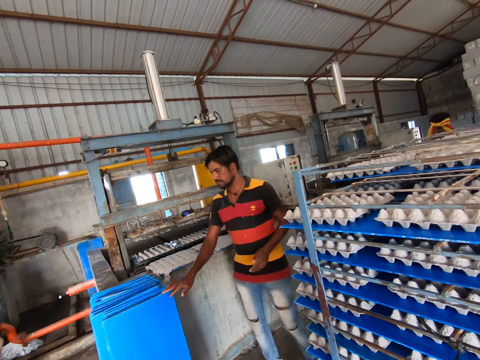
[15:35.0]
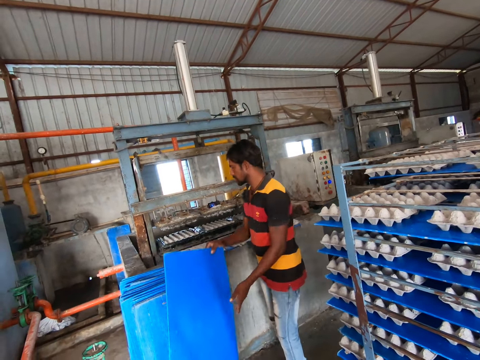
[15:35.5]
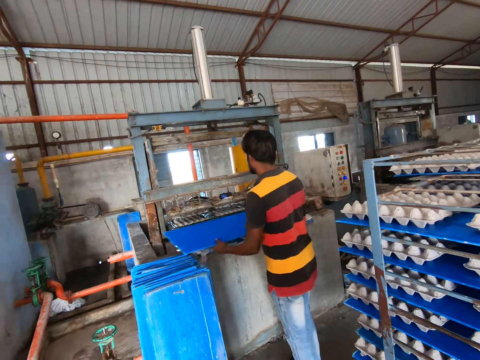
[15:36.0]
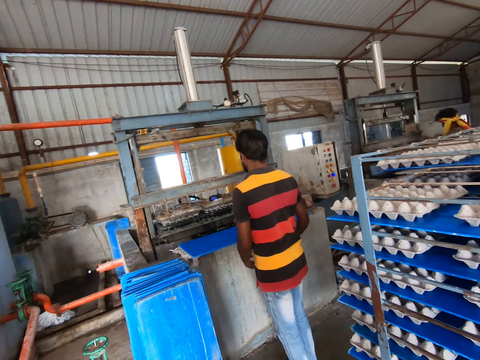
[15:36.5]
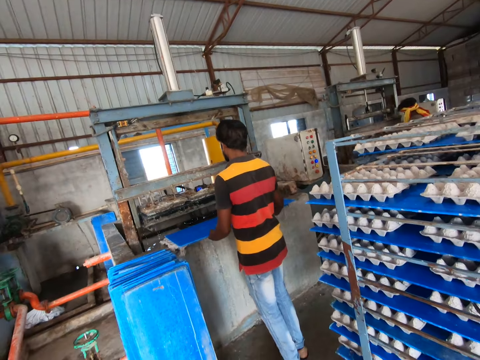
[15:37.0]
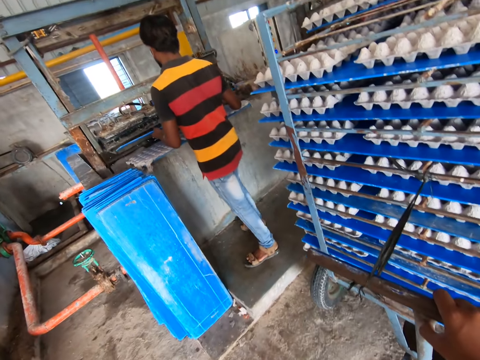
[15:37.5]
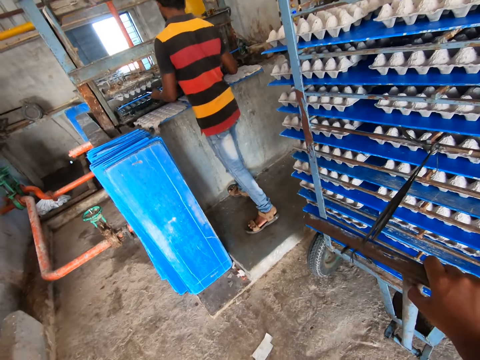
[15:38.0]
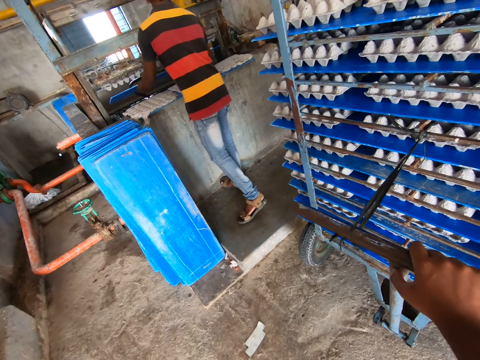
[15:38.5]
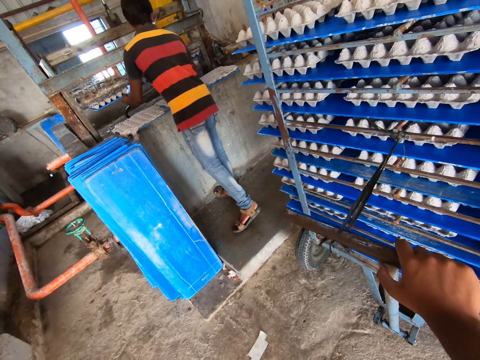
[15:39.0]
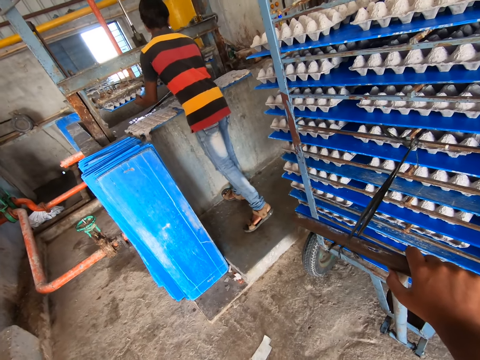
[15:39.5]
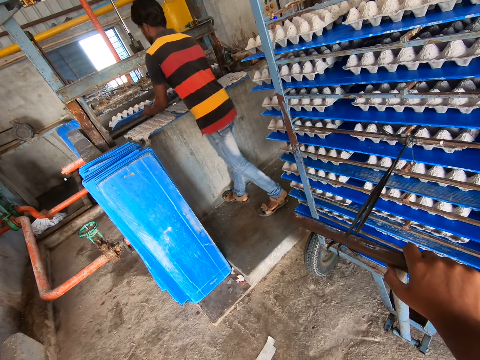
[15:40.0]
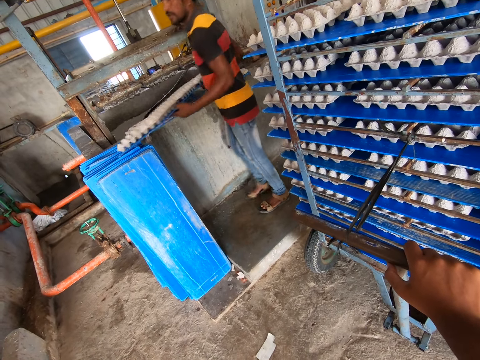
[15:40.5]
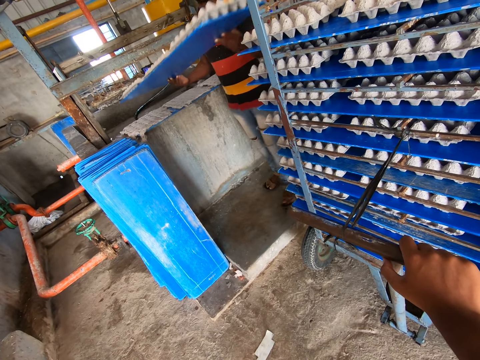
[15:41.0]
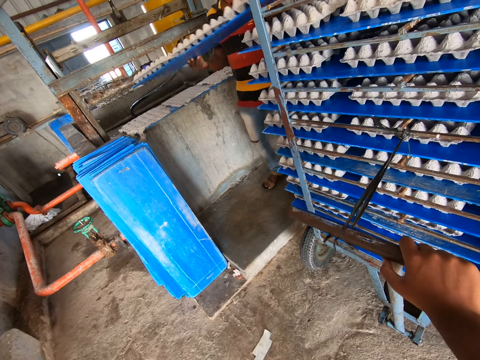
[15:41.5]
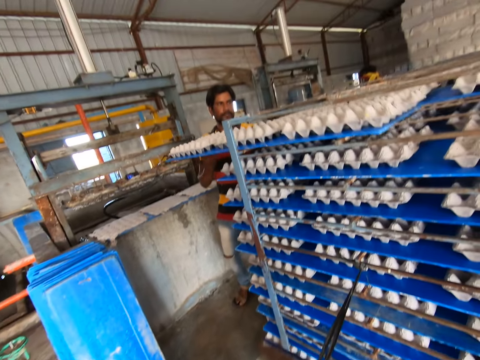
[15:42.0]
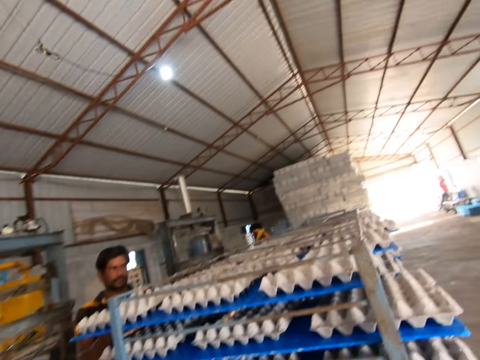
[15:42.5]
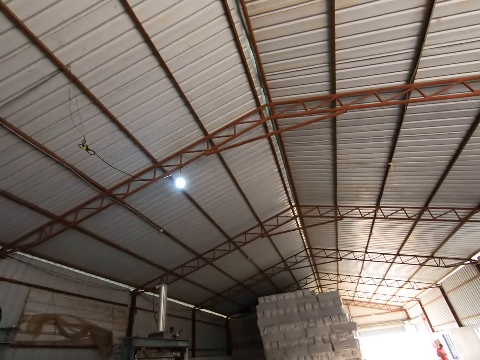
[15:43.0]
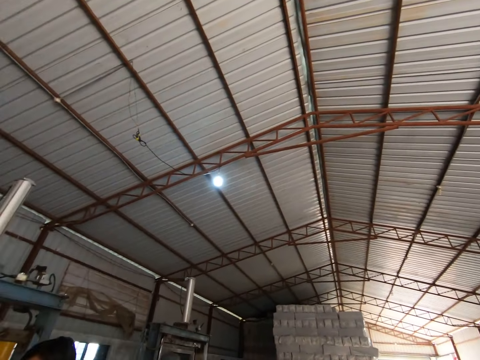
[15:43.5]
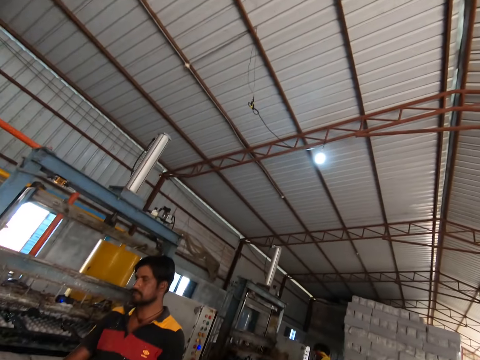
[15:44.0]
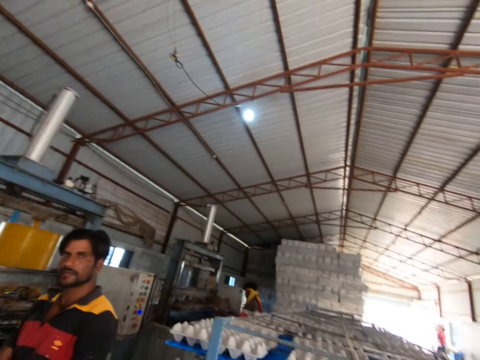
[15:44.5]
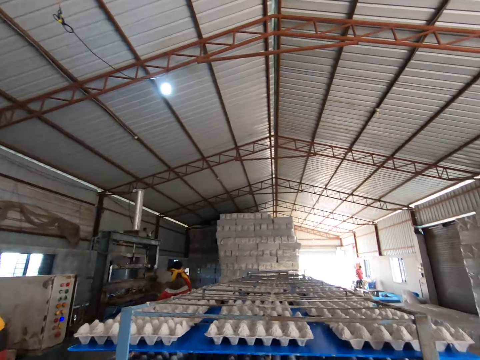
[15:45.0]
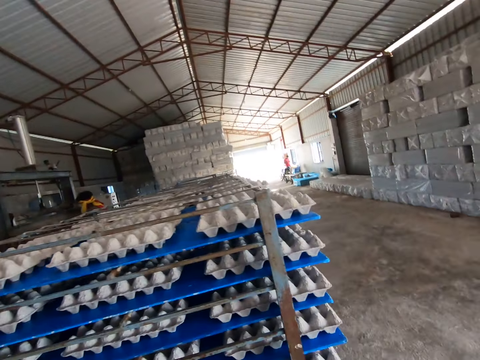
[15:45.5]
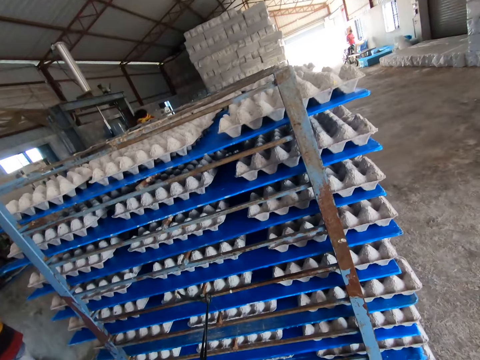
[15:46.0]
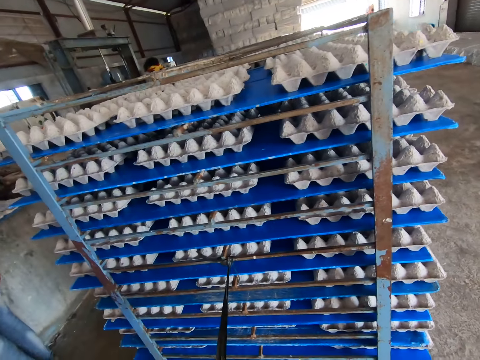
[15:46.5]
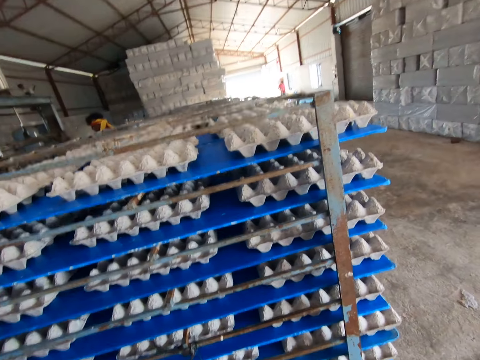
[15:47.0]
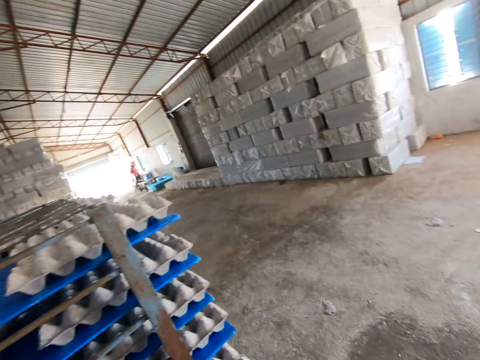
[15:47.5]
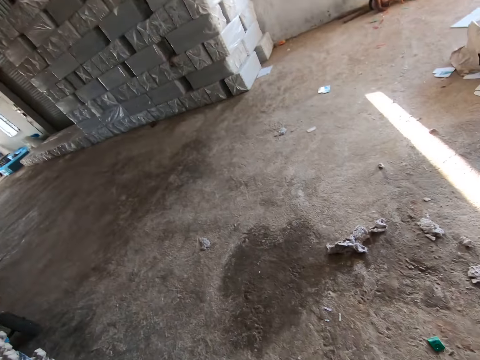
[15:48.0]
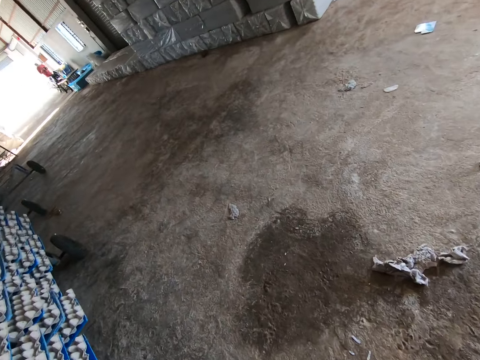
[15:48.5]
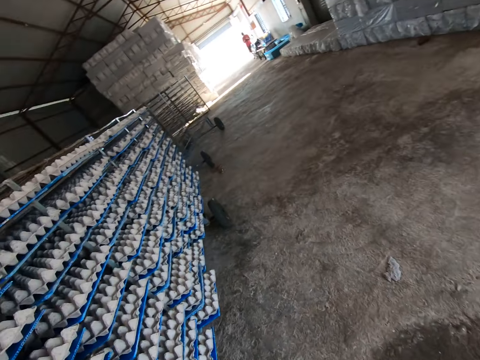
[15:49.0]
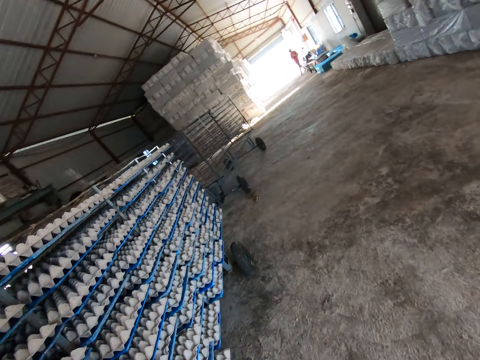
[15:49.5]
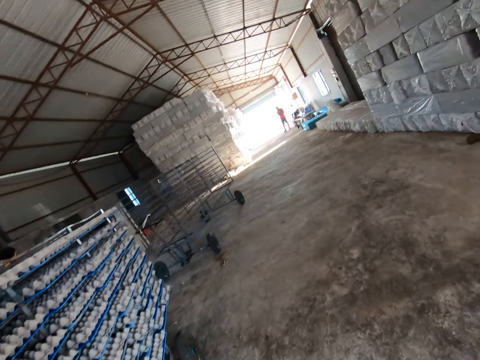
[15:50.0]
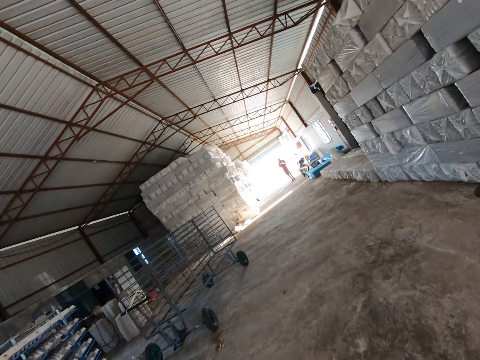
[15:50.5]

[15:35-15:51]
The man picks a tray from the ground with his right hand. The man holds the tray with both hands. The camera wearer holds the rack's handle with his right hand. The man puts the tray under the crate moulding machine with both hands. The man puts the tray on the rack with both hands. The camera wearer converses with the man. He walks around the factory and pulls the rack out of the warehouse with both hands.

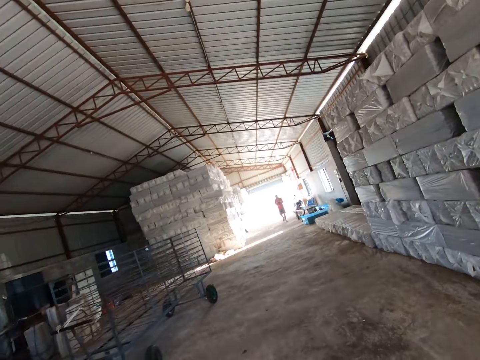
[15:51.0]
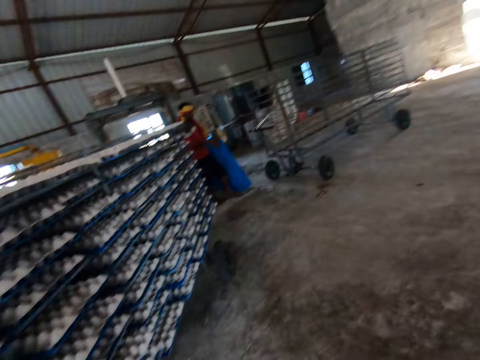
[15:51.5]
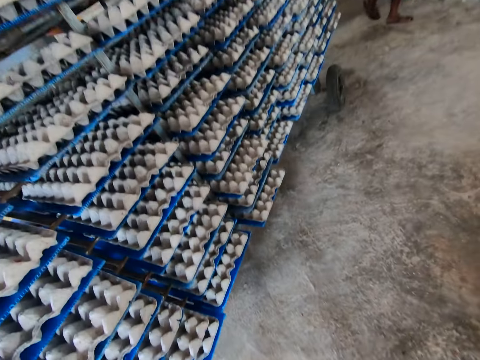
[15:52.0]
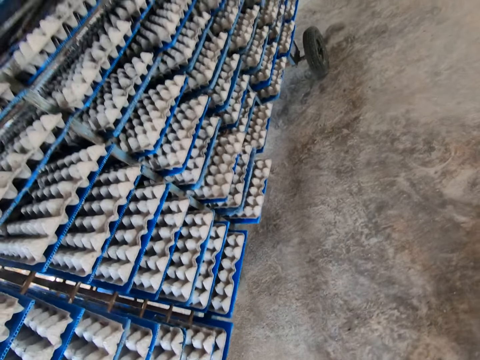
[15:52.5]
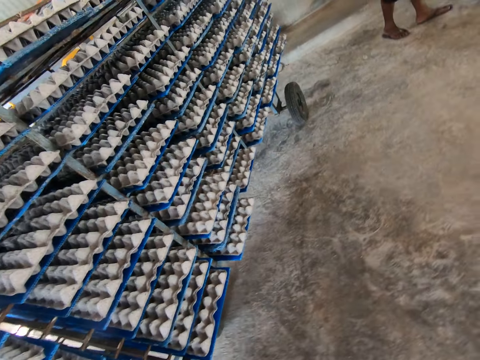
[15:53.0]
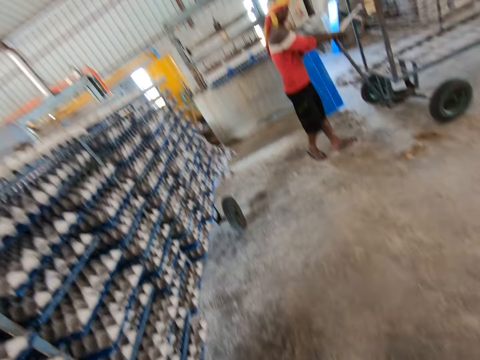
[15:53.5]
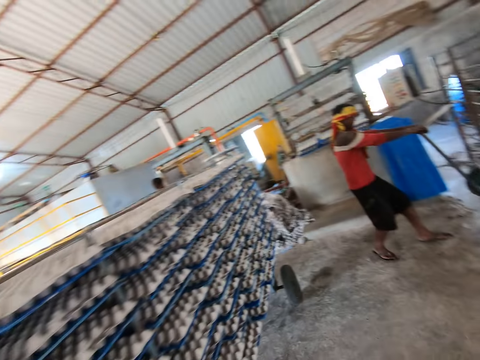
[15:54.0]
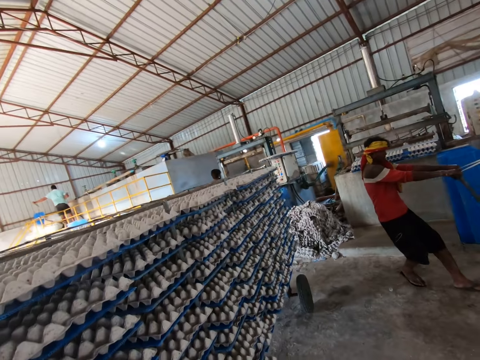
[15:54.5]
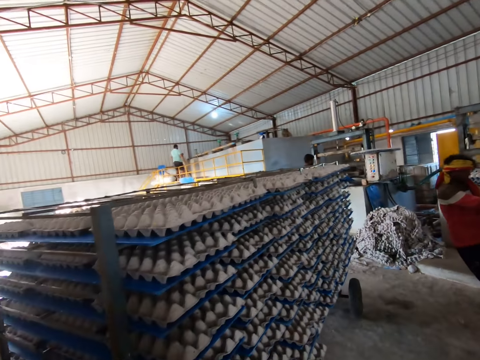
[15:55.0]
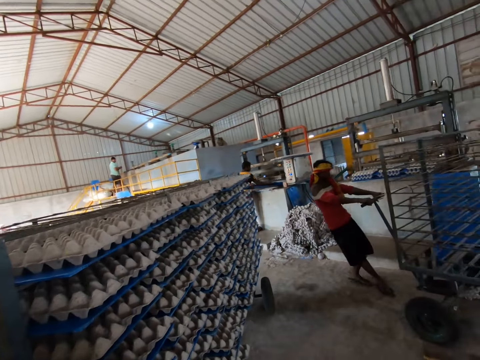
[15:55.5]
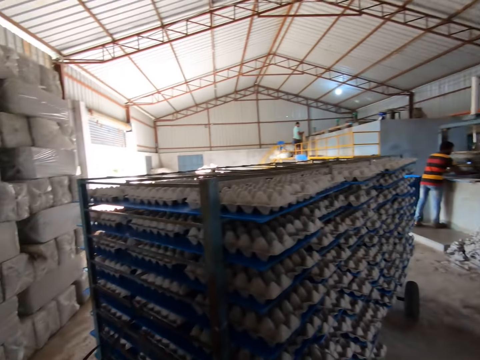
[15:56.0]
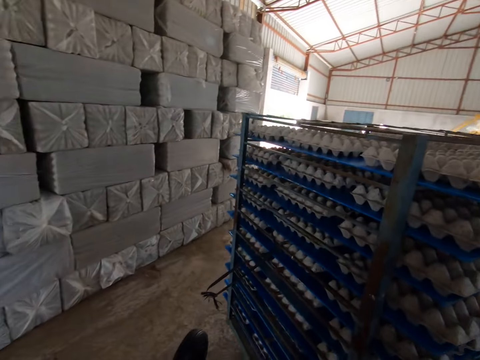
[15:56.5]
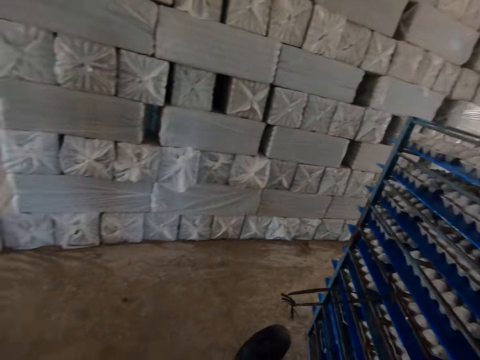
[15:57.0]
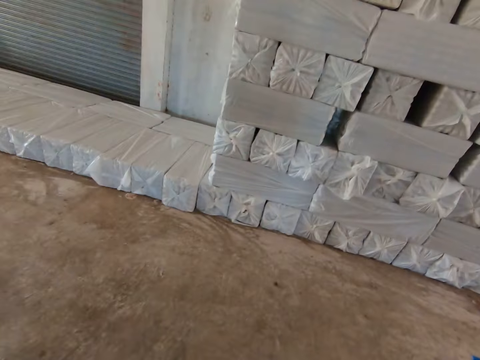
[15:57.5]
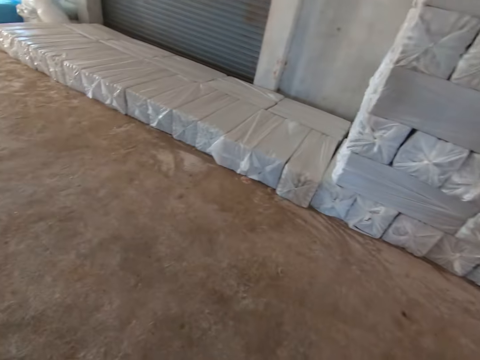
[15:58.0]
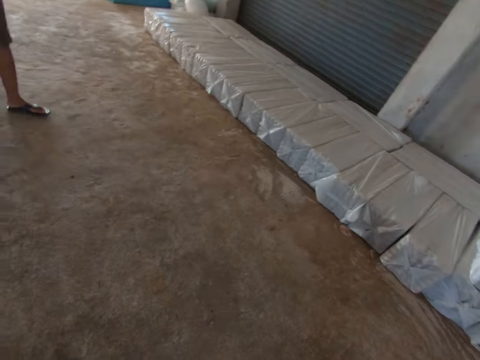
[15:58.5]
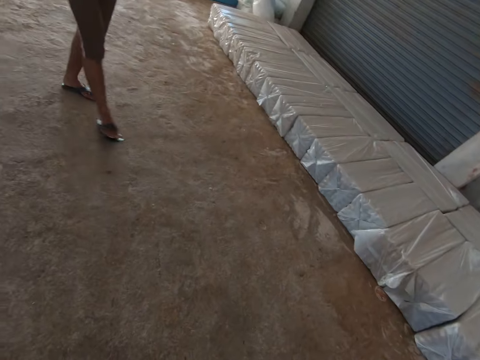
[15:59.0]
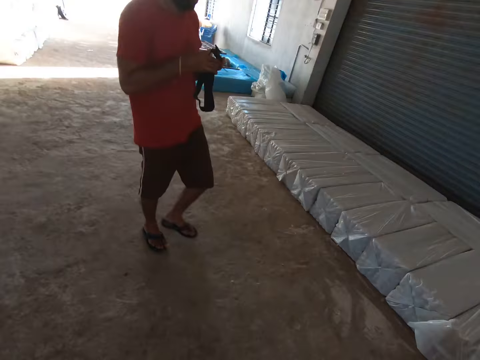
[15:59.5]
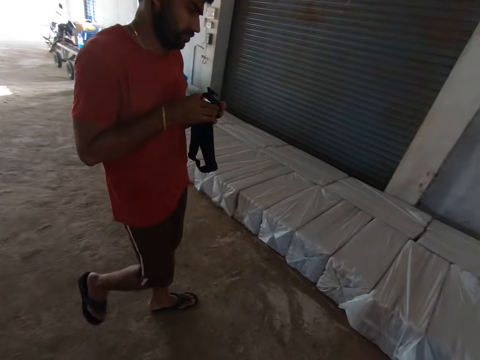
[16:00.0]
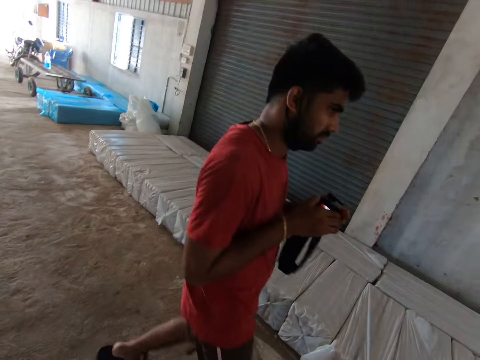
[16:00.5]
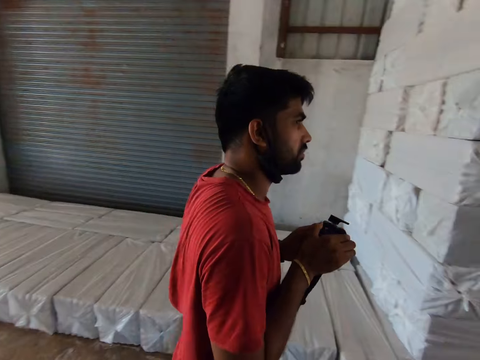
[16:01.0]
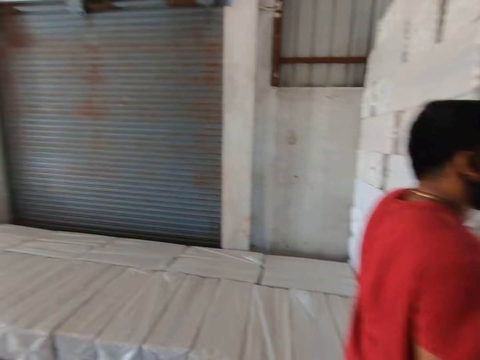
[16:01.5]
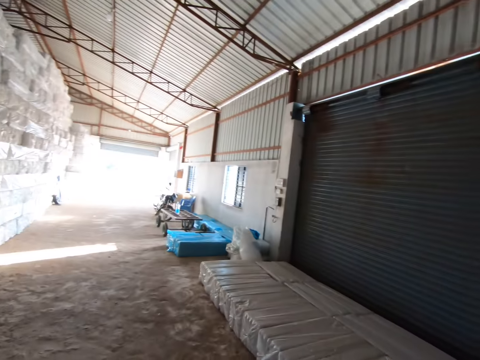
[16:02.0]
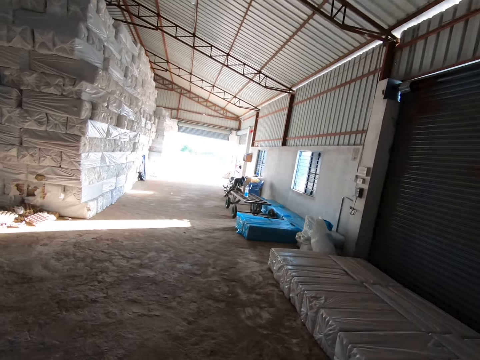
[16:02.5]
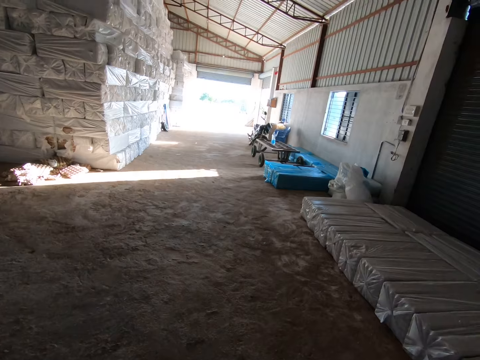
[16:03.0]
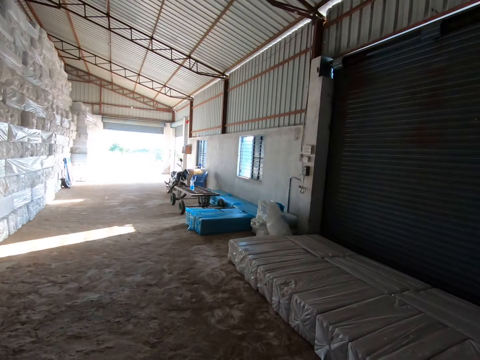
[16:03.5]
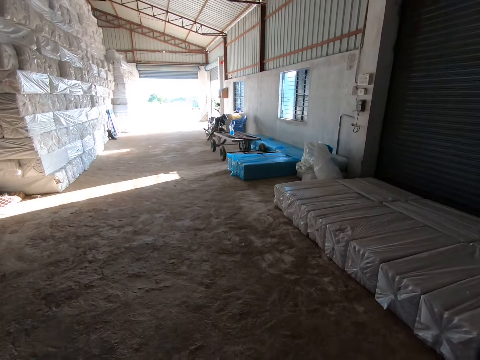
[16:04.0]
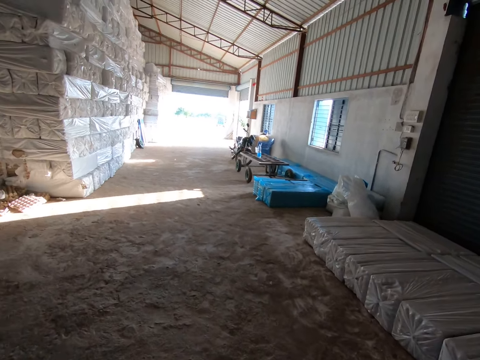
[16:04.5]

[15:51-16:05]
The camera wearer pulls the cart inside the factory. A man pulls a rack with both hands. Another man holds a camera with both hands.
